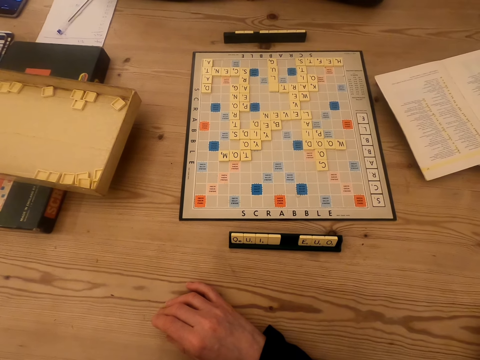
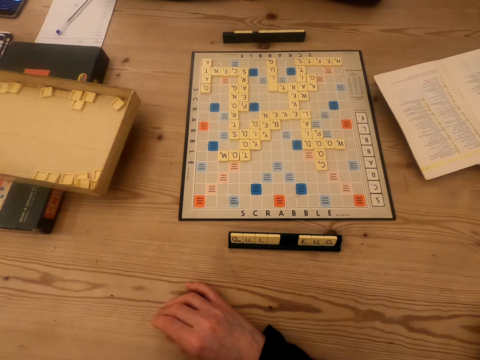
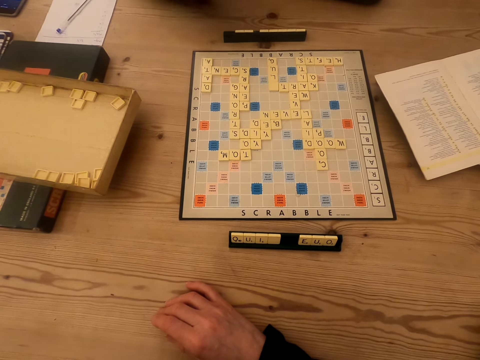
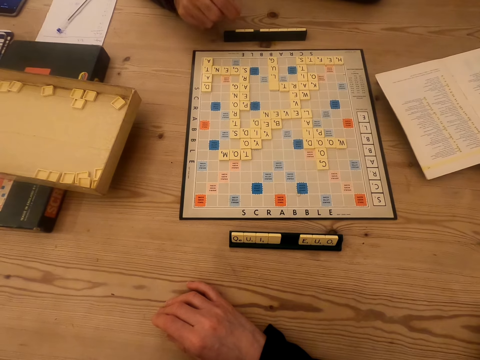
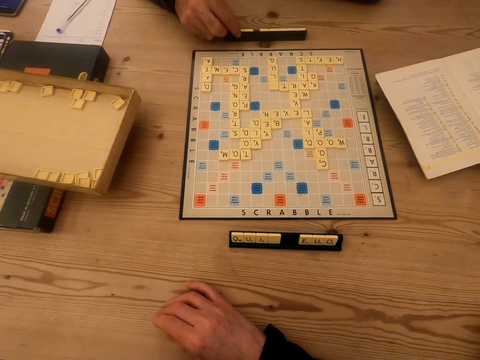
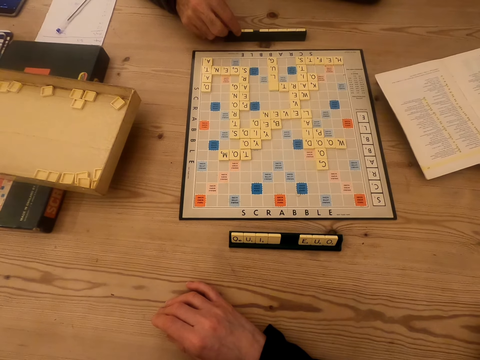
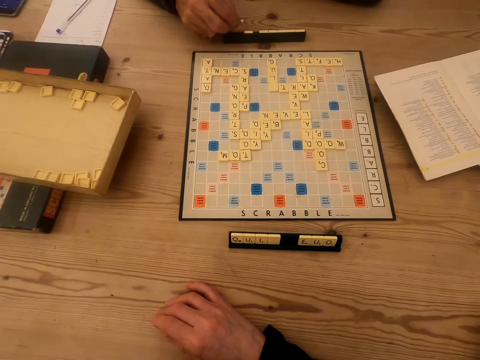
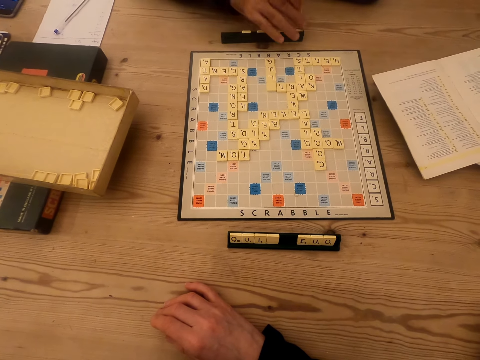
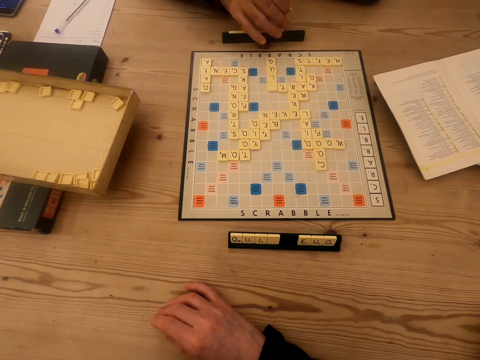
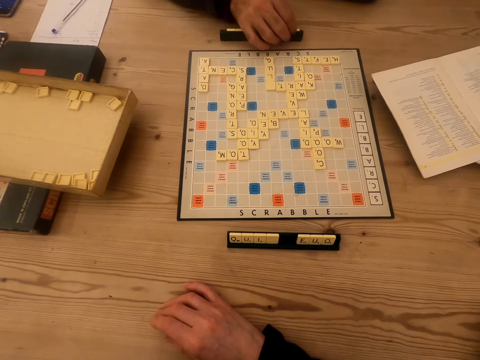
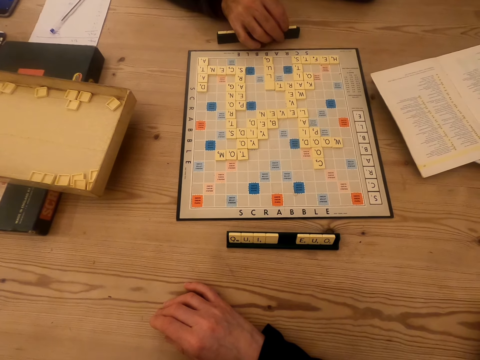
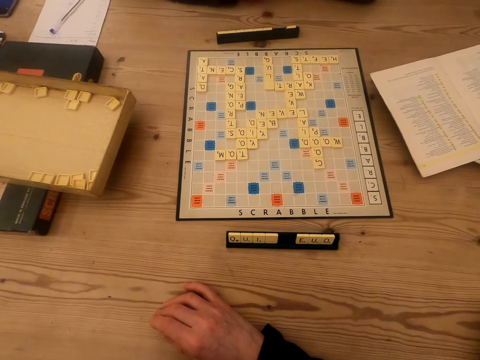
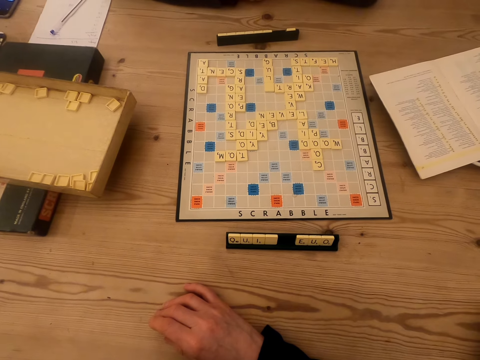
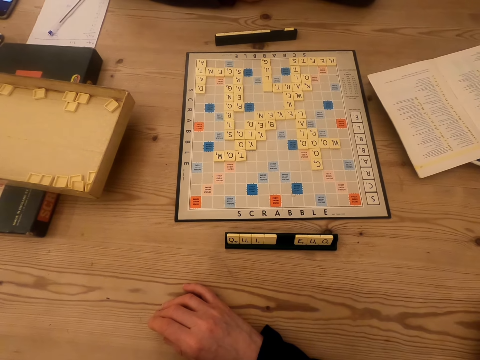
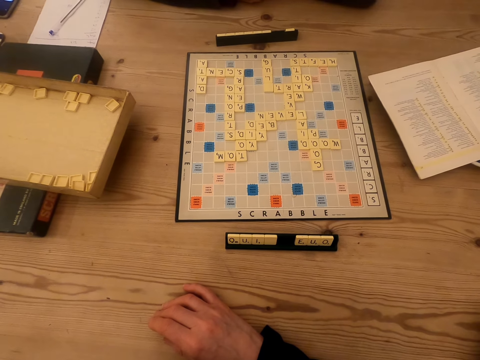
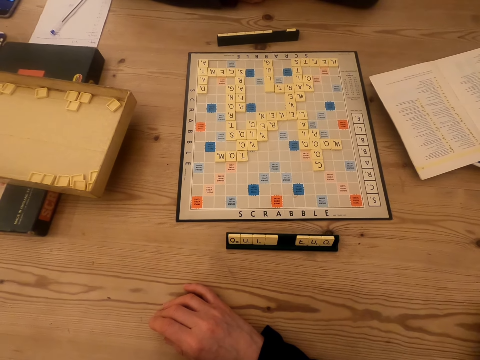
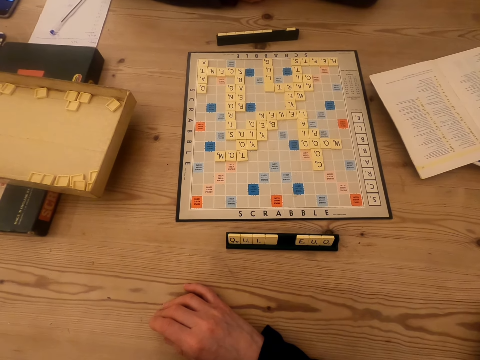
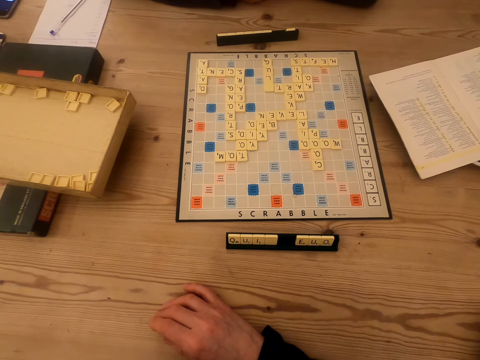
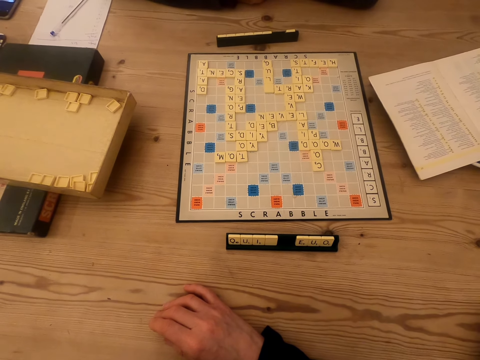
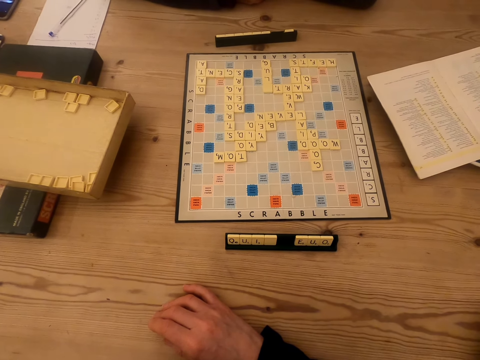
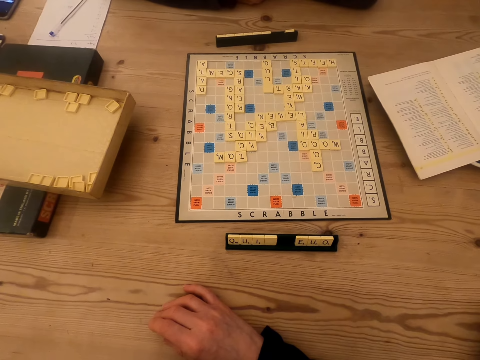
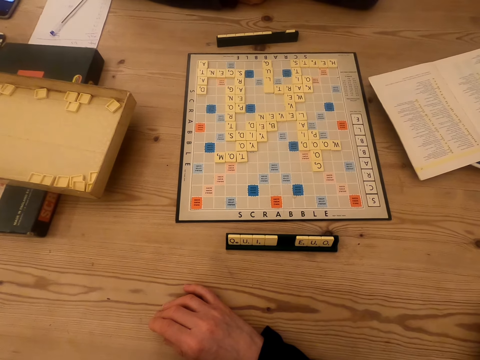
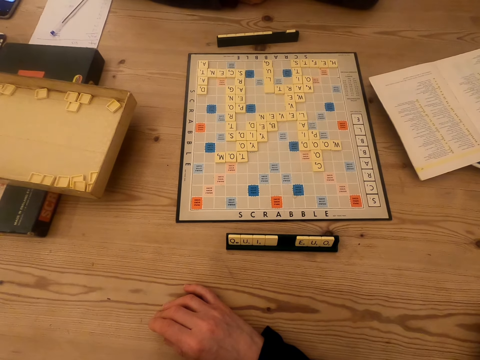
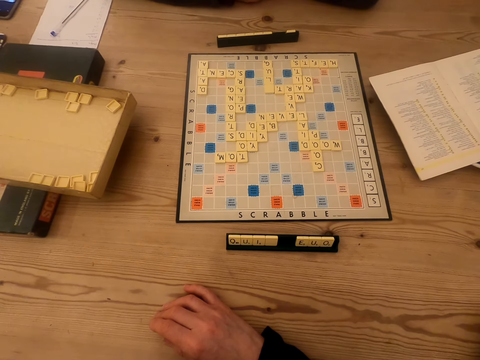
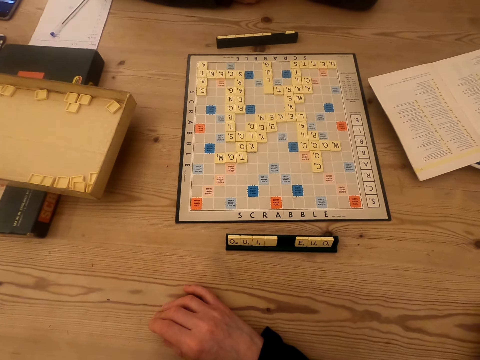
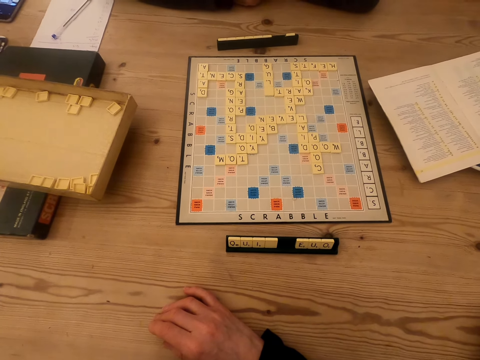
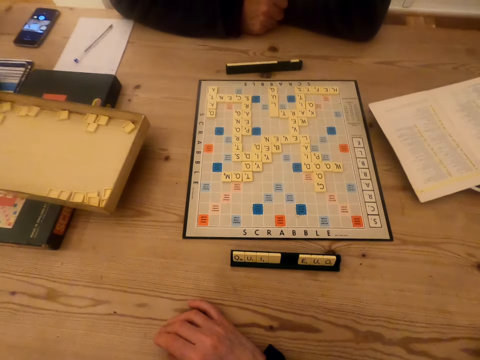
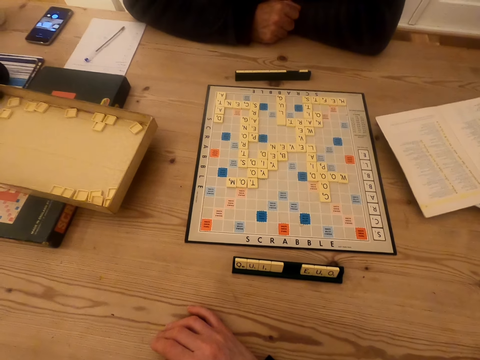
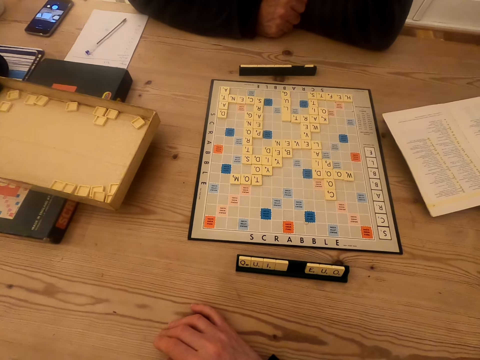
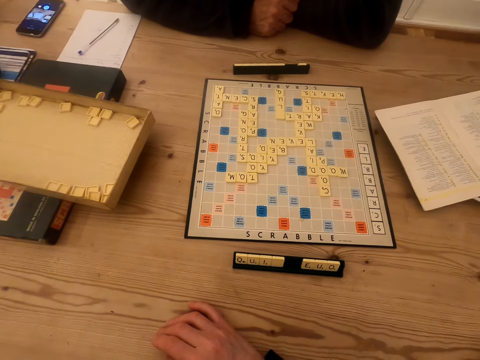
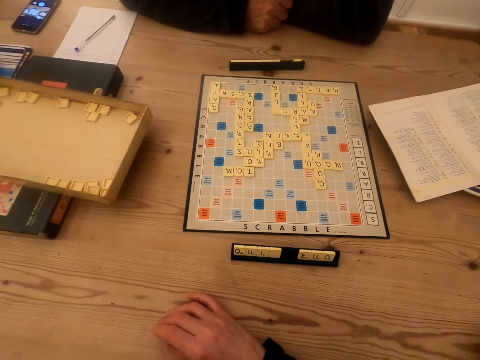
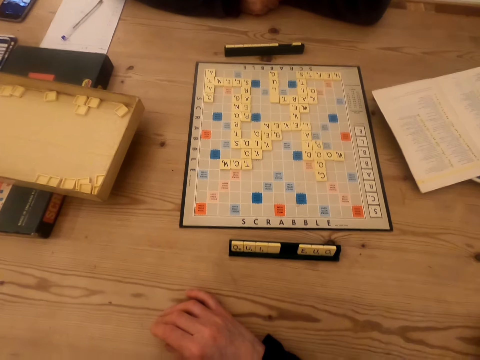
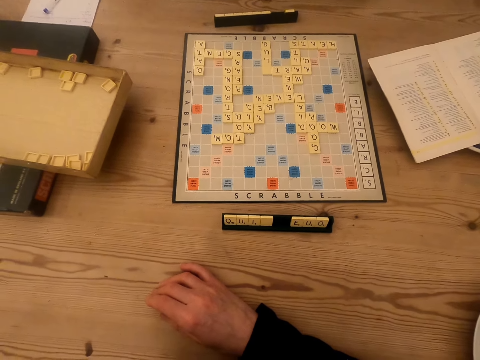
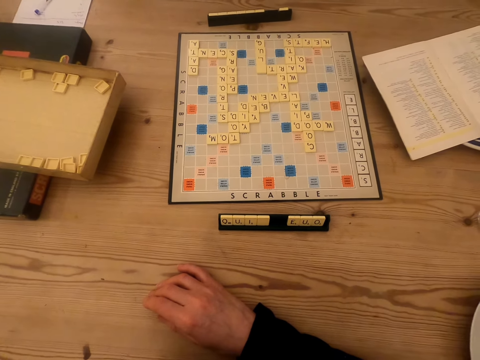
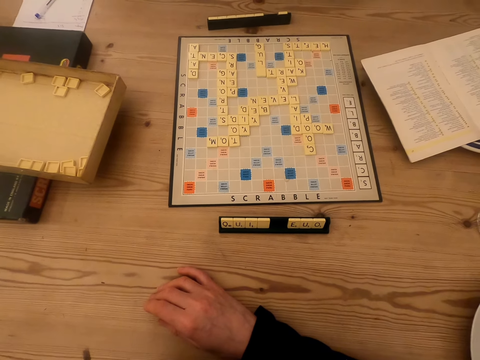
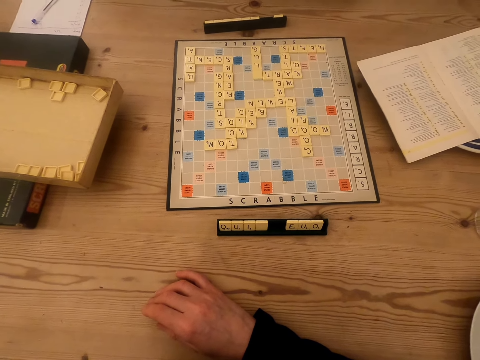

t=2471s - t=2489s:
A man plays a scrabble game. The man picks the tile in the chalkboard tile place card holder. The camera wearer looks at the scrabble board. They look at the scrabble board again. The man puts the scrabble tile in the chalkboard tile place card holder. The camera wearer looks at the scrabble board. They talk to the man.

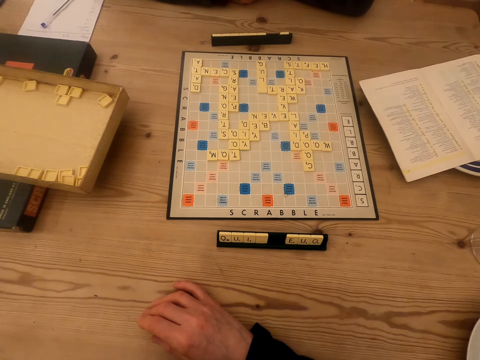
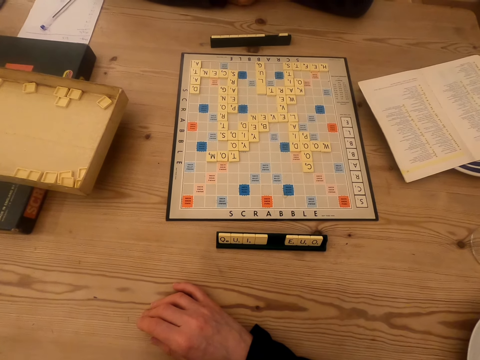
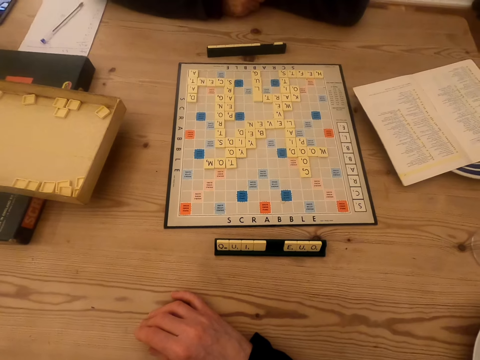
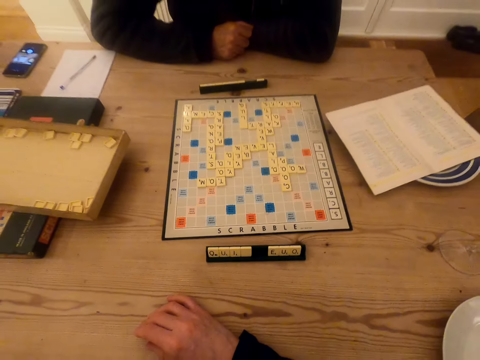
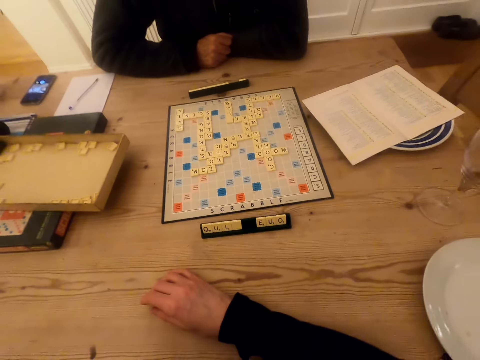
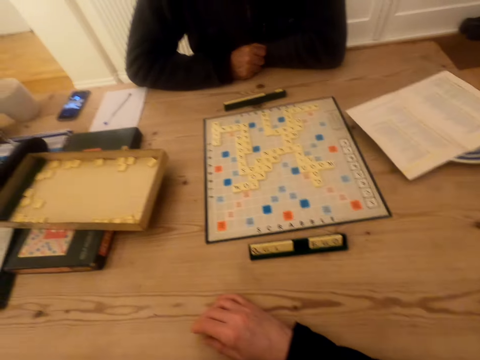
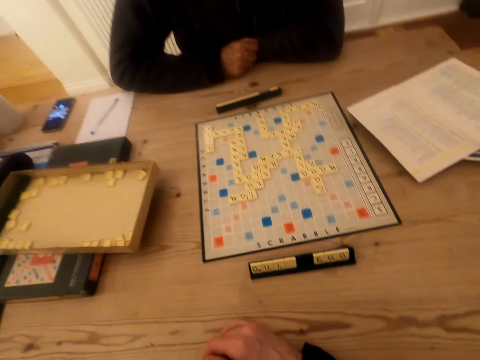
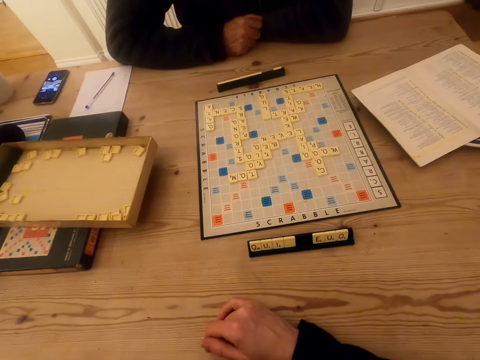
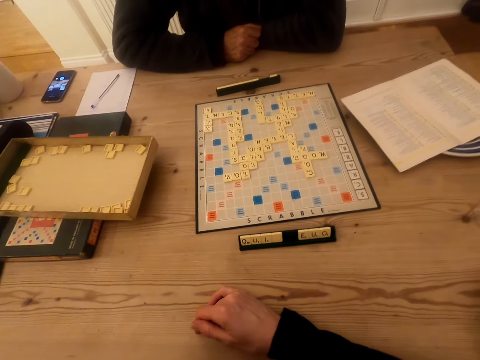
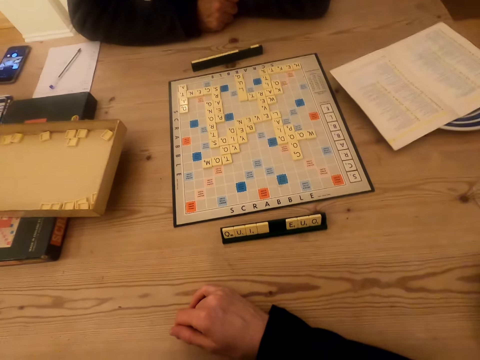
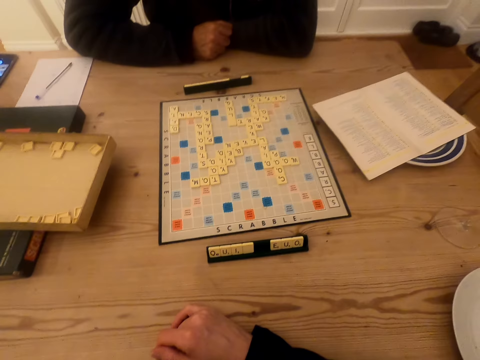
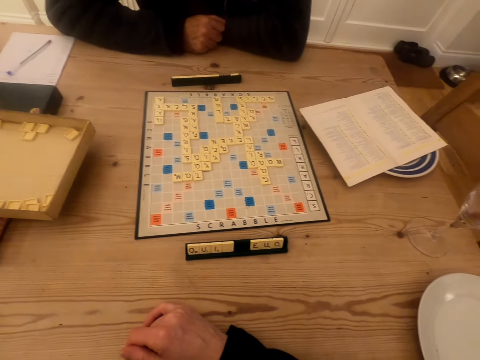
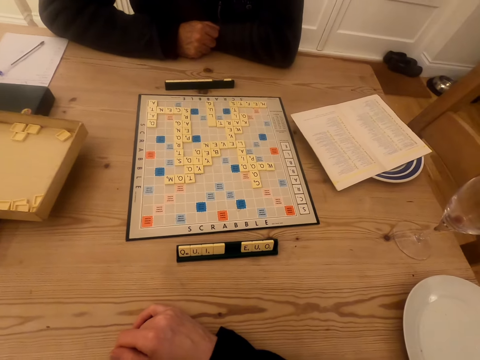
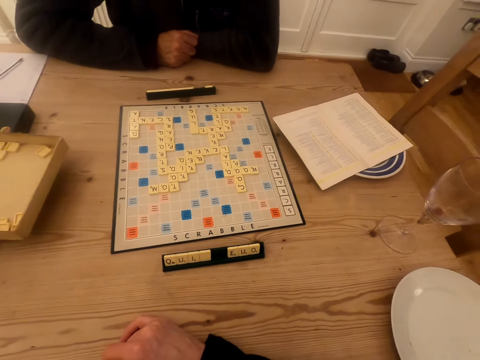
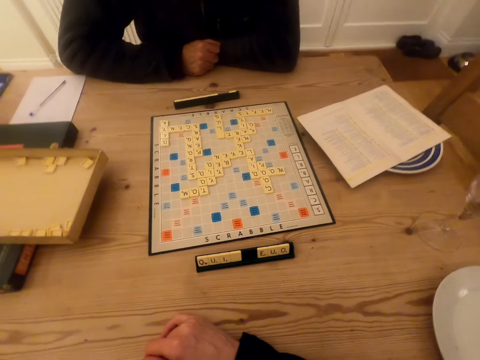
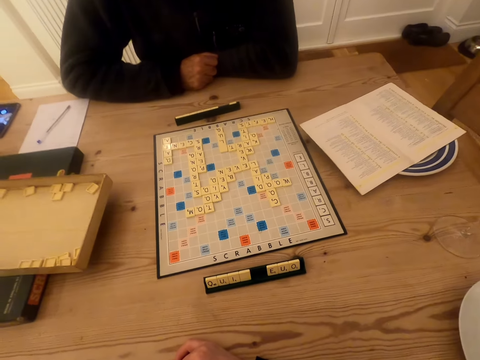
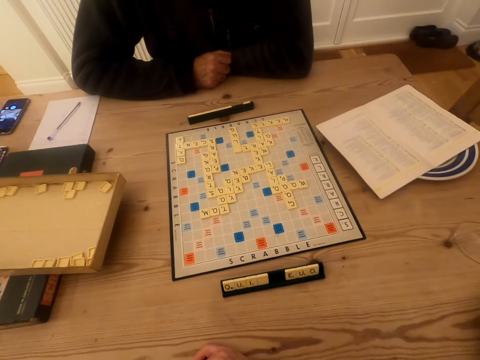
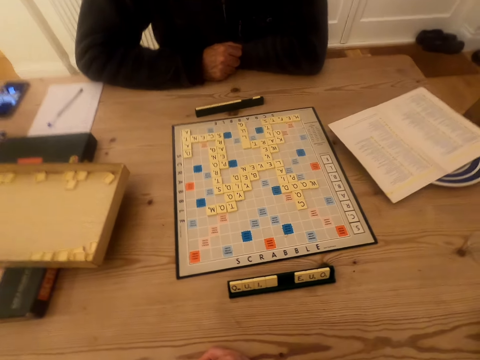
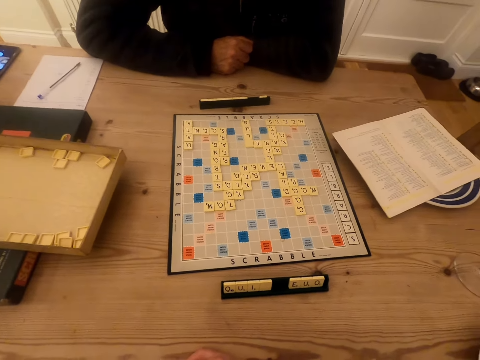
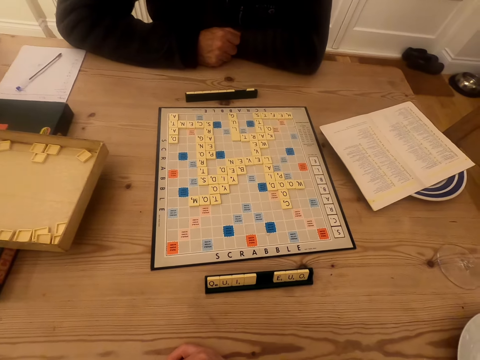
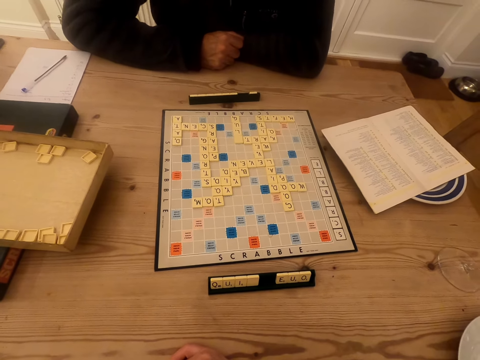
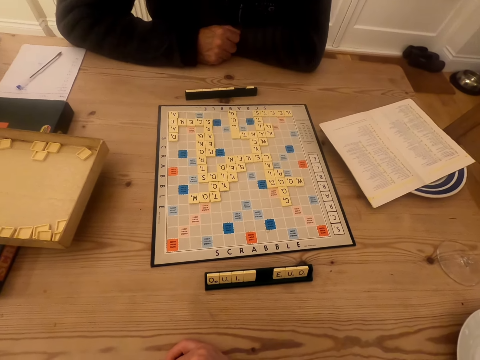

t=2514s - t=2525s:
The camera wearer talks to a man.
